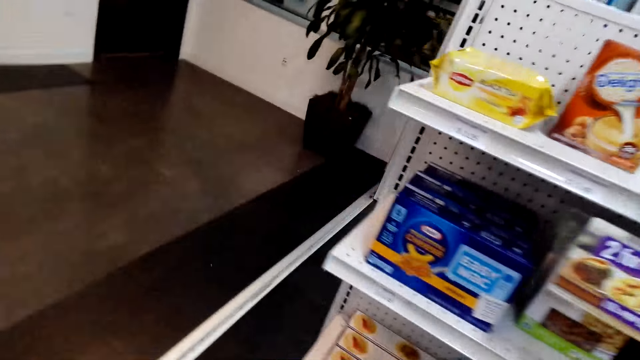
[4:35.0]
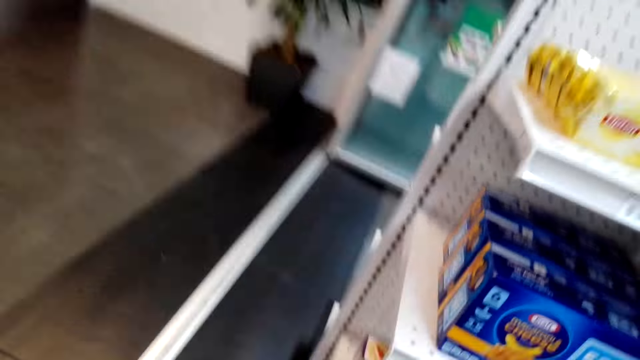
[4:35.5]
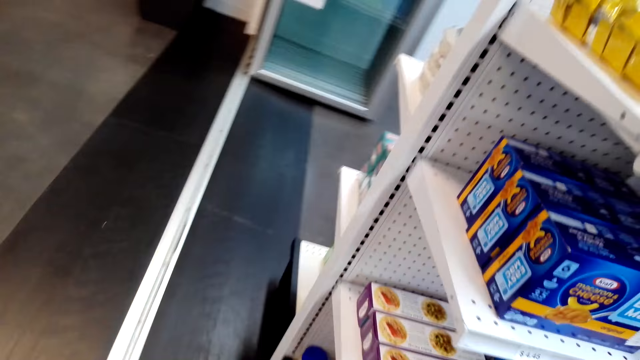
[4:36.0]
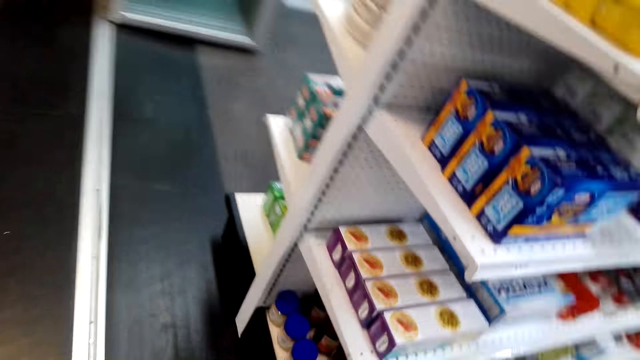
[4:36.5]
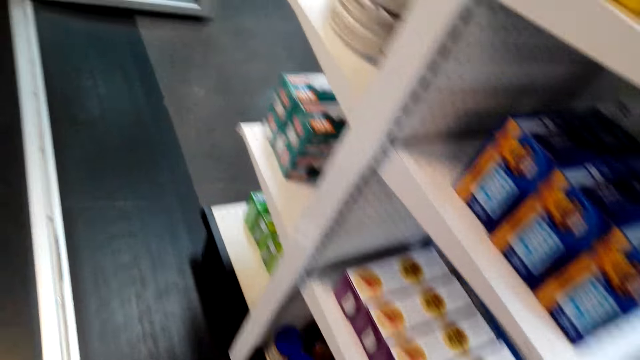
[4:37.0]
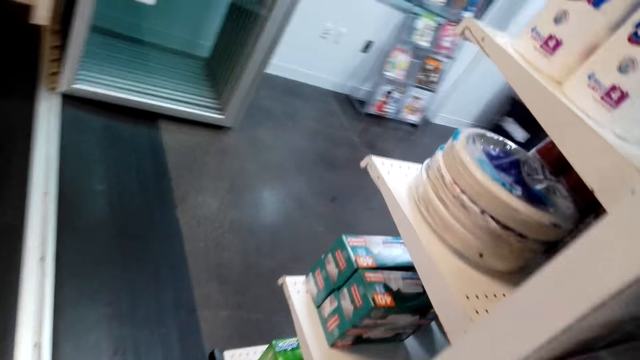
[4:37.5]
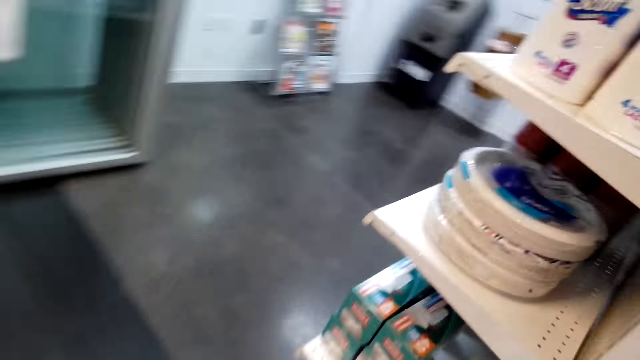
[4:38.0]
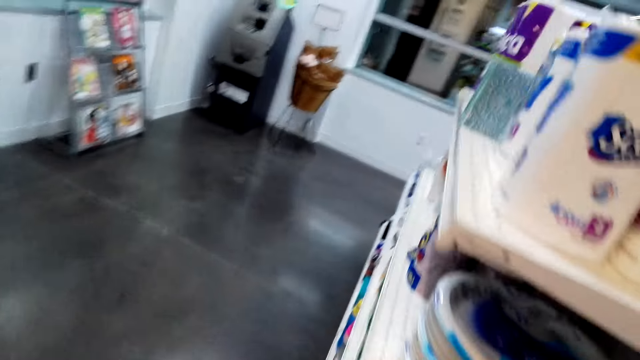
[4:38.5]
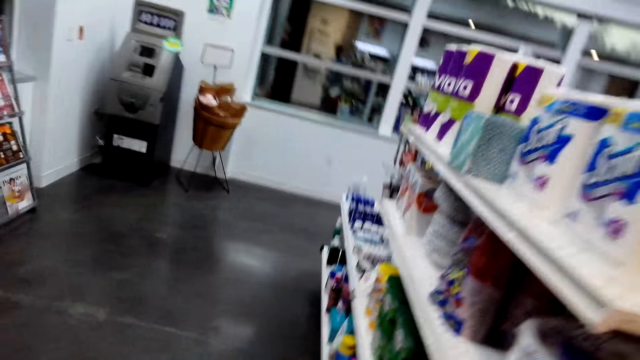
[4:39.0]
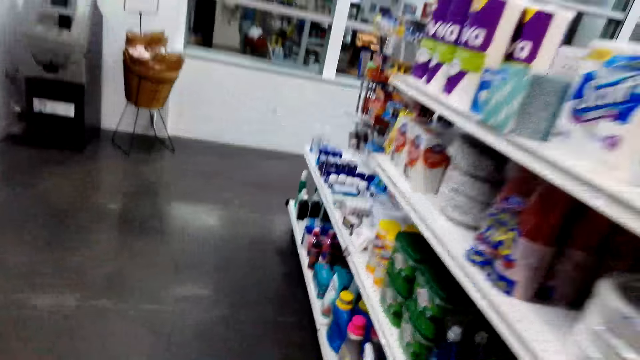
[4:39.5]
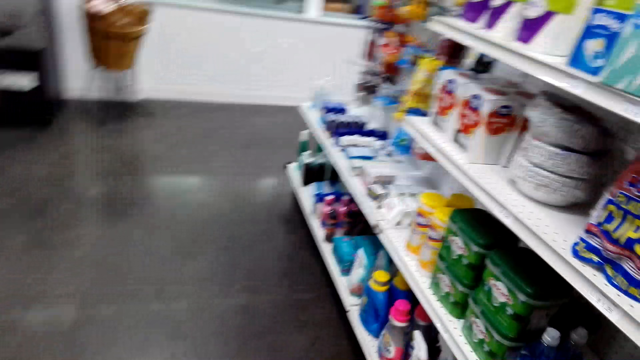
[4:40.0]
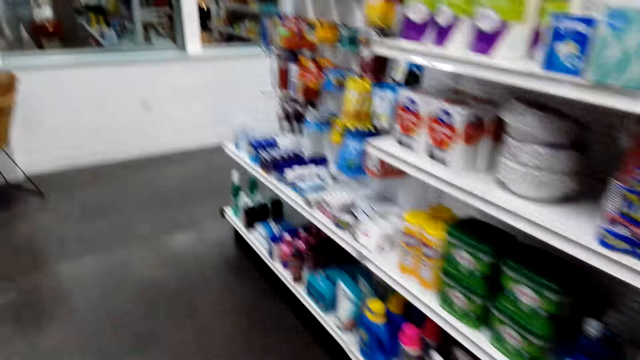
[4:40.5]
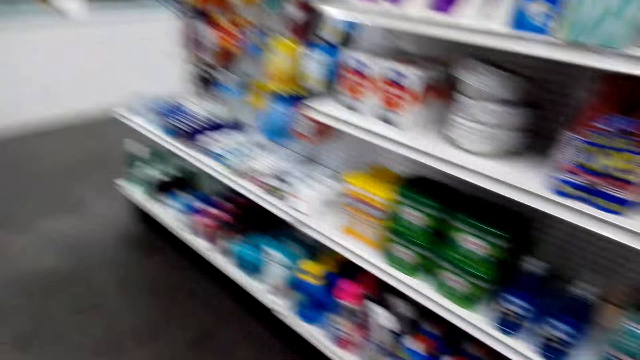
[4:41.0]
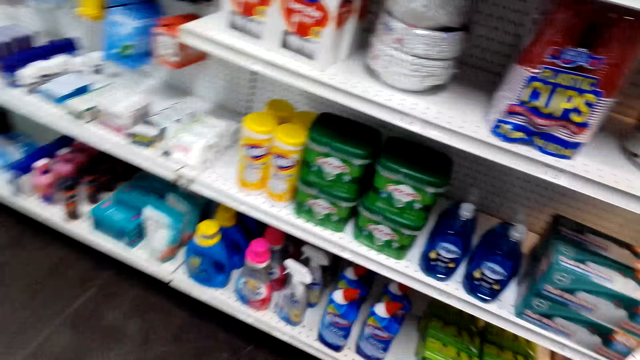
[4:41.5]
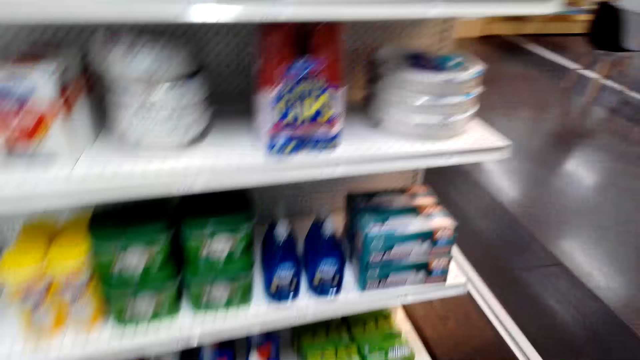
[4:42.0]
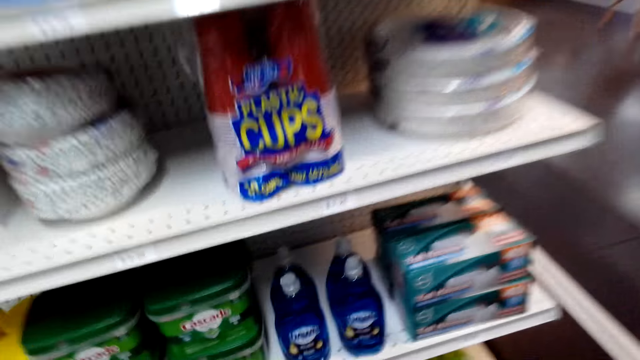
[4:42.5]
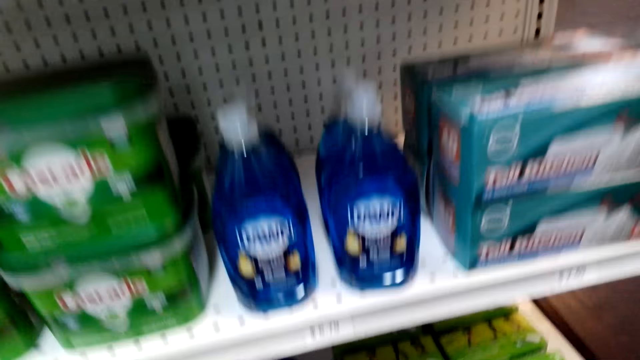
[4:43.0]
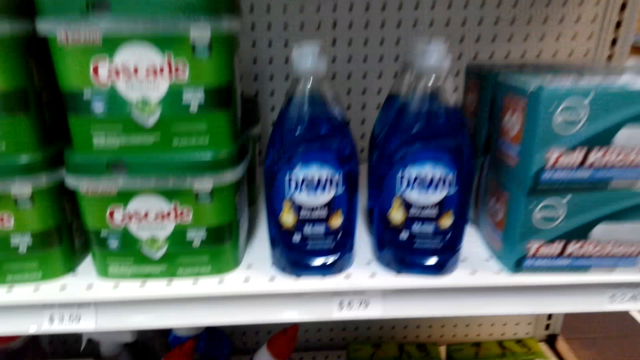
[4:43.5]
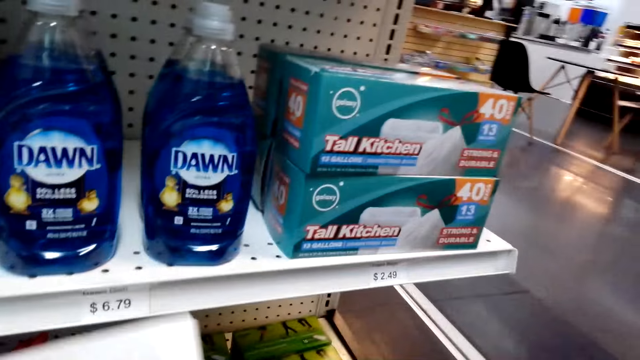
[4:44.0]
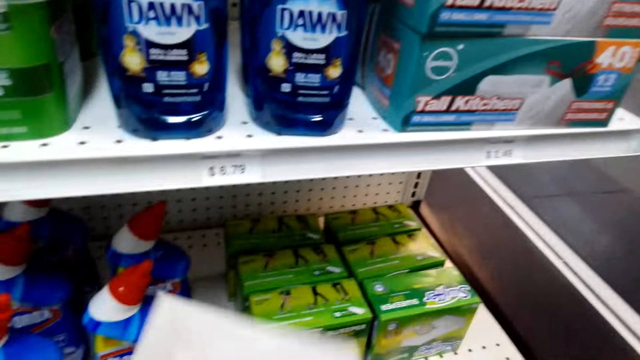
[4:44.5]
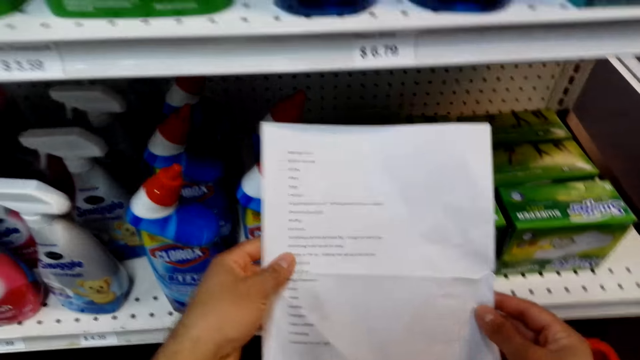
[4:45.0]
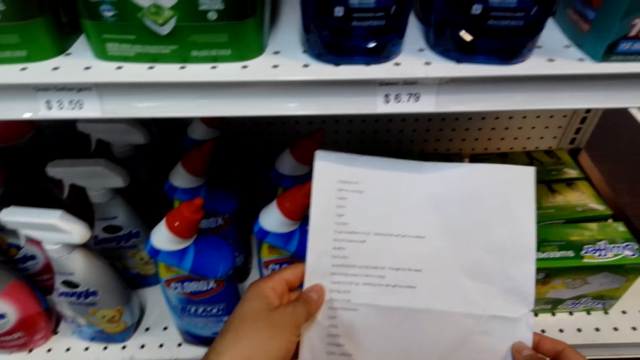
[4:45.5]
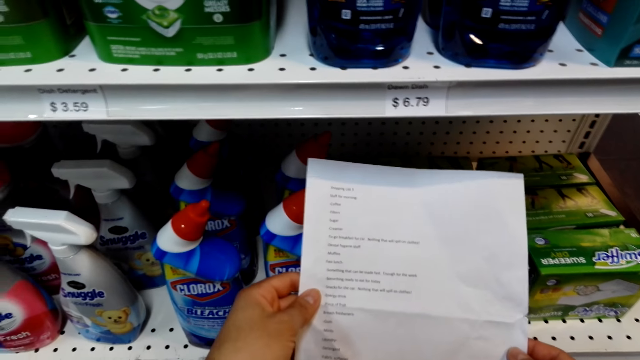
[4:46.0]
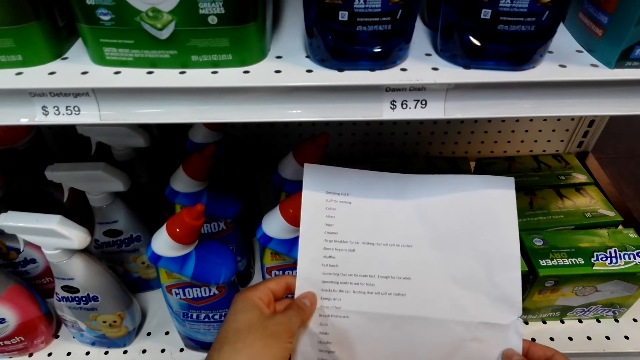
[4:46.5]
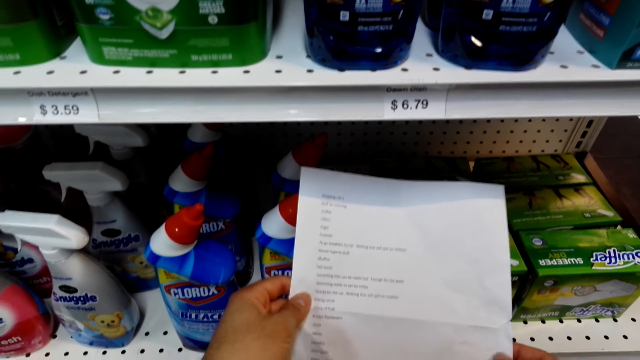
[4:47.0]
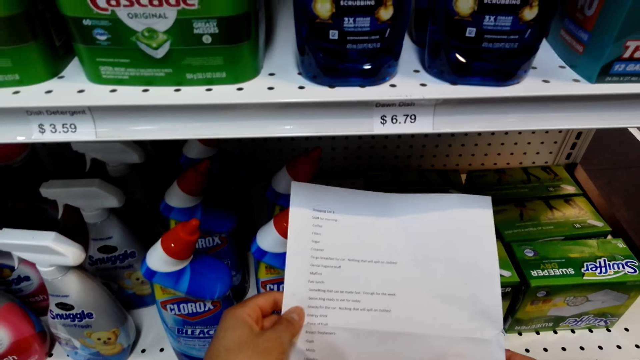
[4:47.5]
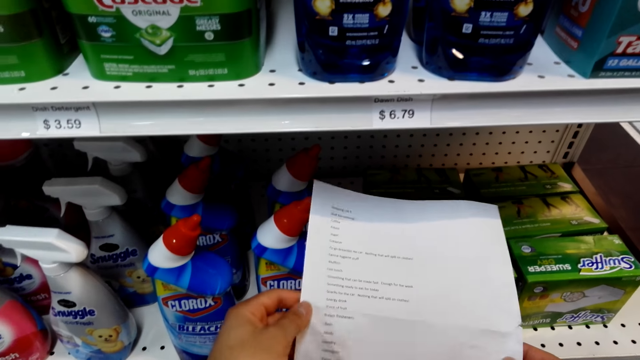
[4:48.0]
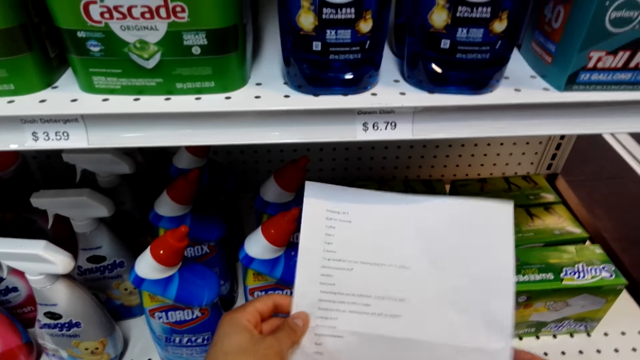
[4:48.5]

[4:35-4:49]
The camera wearer looks around and walks around. They hold a shopping list. They read the list.

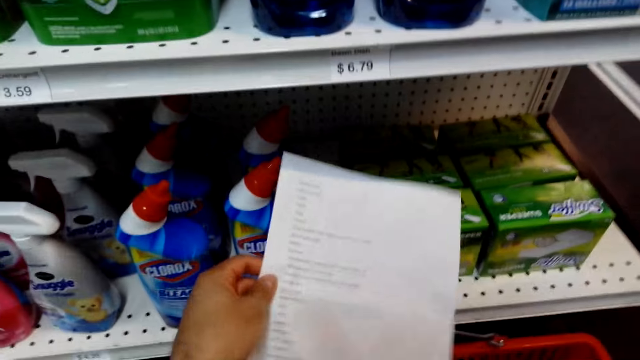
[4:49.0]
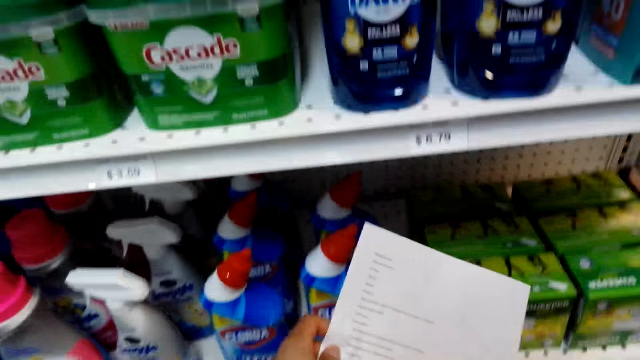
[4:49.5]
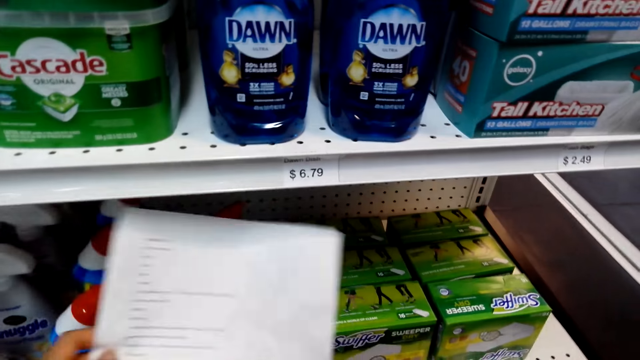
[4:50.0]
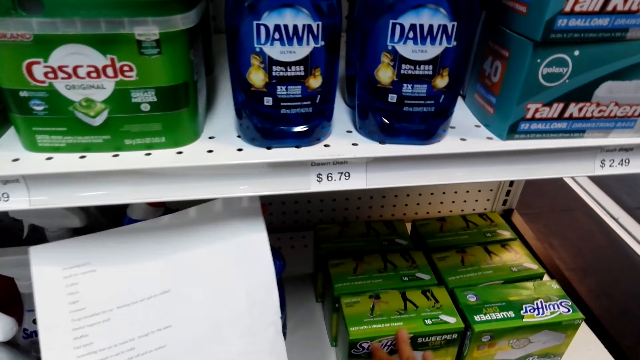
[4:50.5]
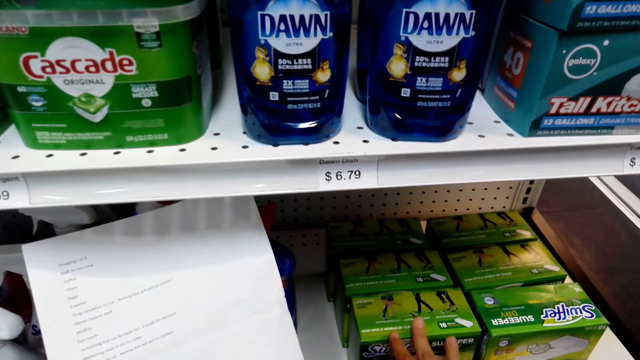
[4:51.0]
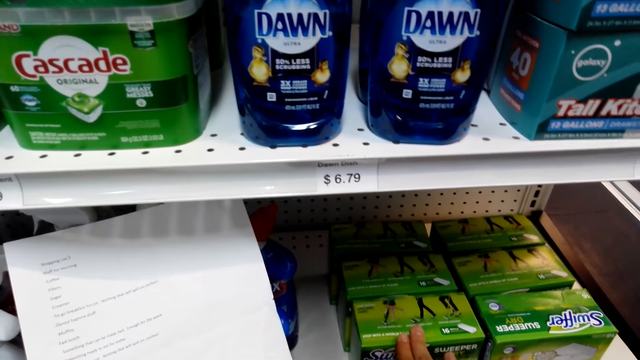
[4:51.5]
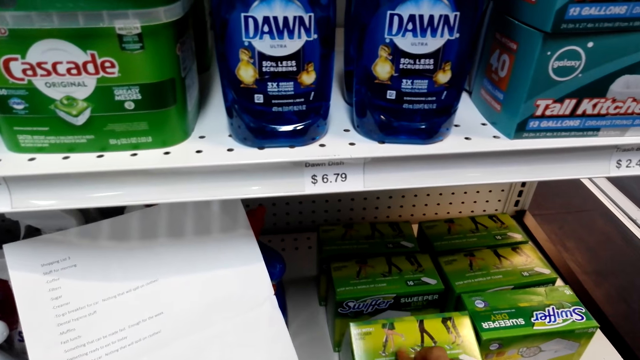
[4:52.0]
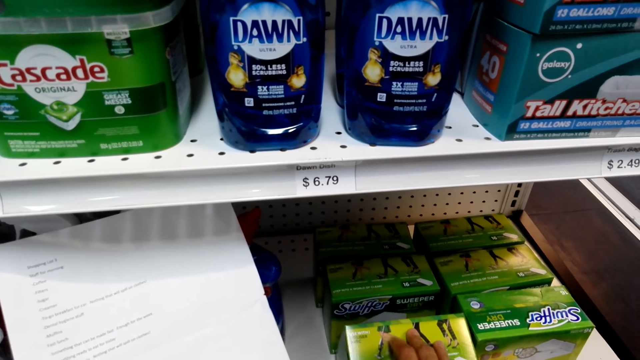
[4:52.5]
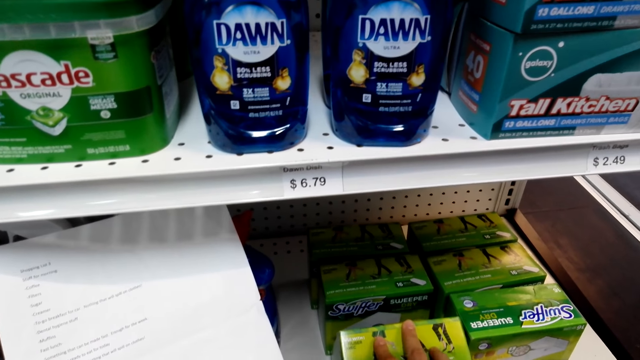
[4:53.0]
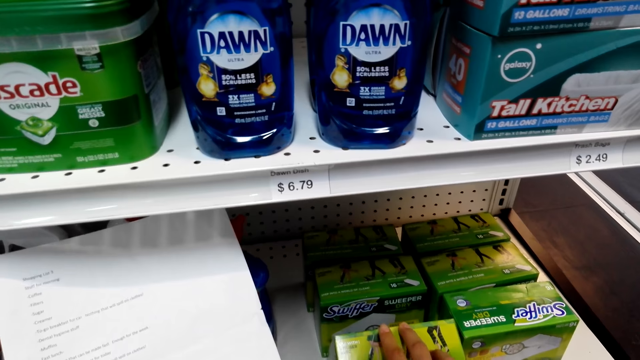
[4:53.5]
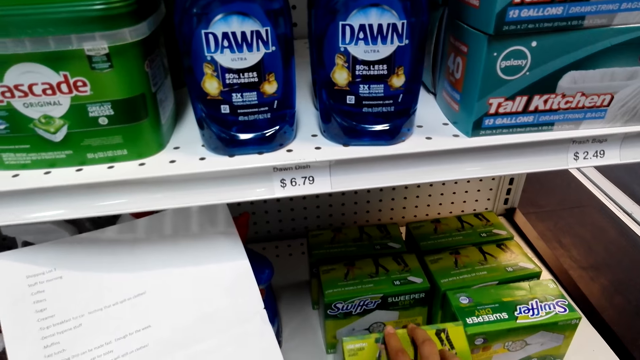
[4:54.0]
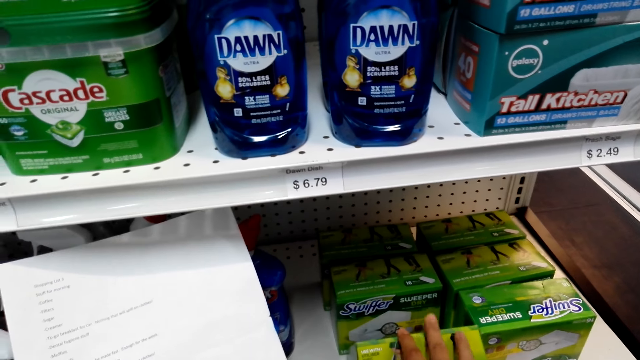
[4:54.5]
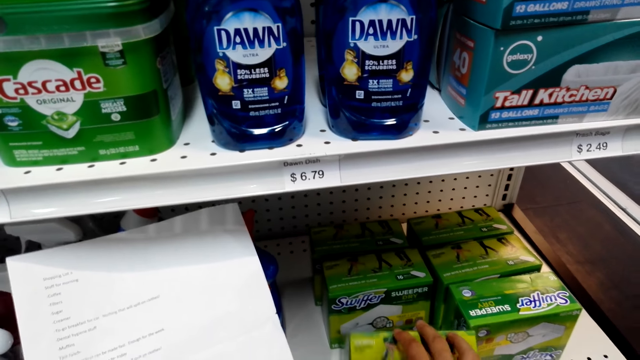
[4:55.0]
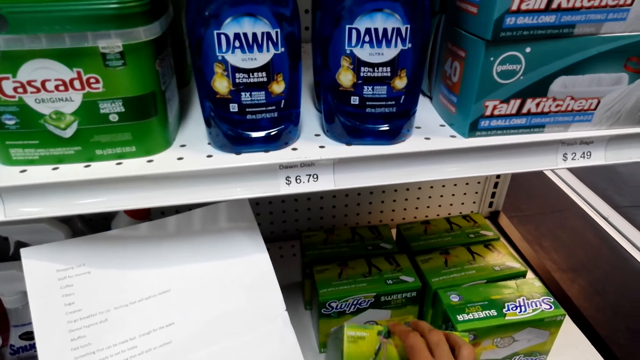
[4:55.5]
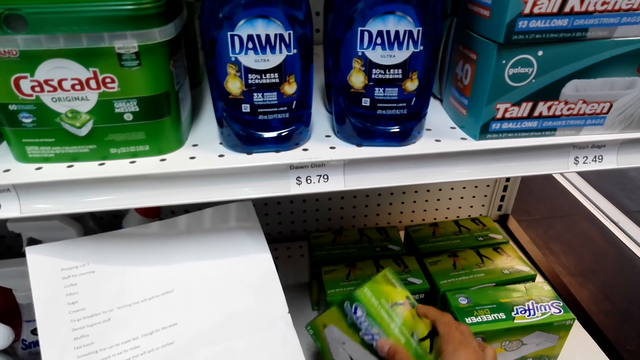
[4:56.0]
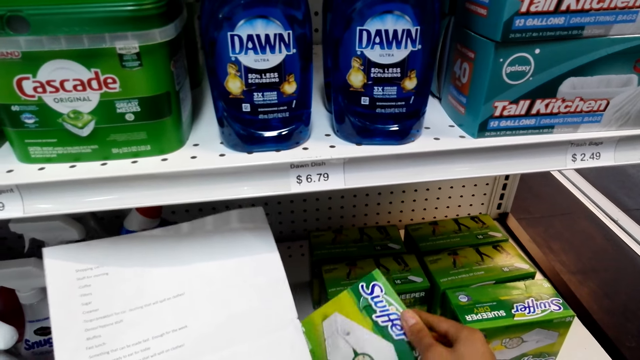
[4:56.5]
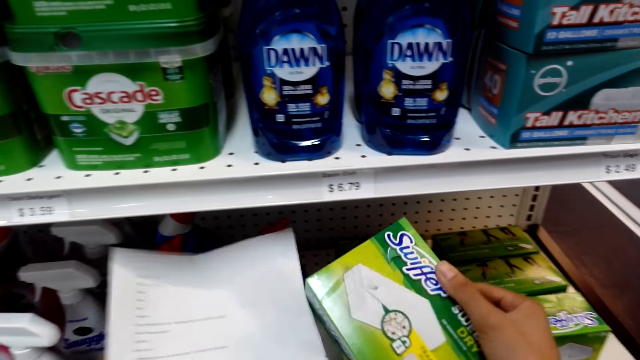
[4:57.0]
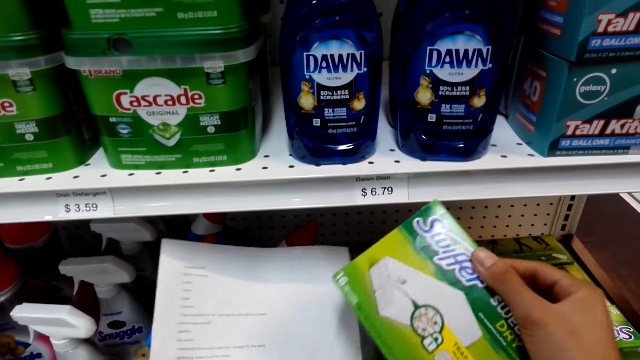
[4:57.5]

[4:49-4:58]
The camera wearer holds a Swiffer. They pull the Swiffer. They hold the Swiffer. They pick up a product on the shelf. They lift the Swiffer.
